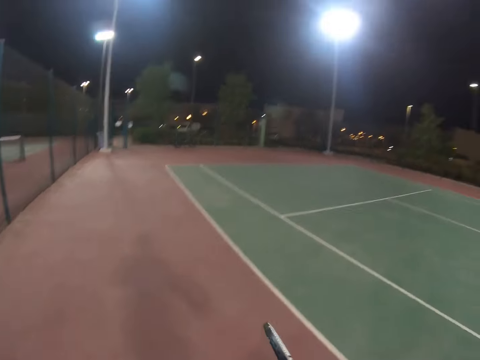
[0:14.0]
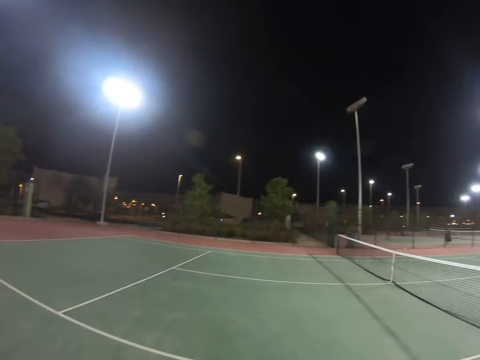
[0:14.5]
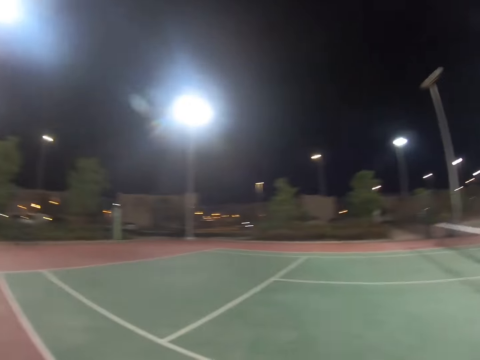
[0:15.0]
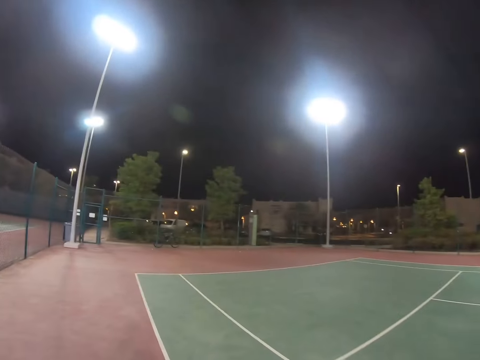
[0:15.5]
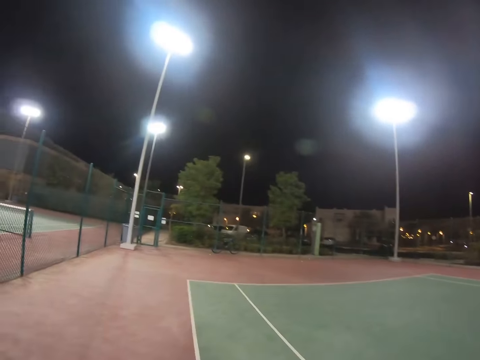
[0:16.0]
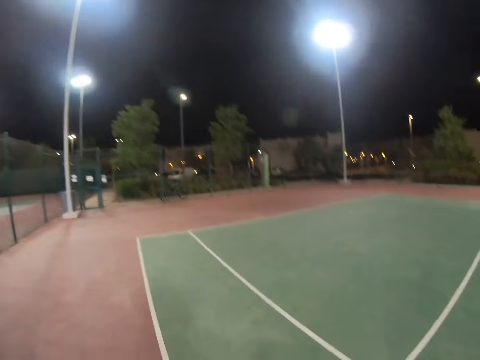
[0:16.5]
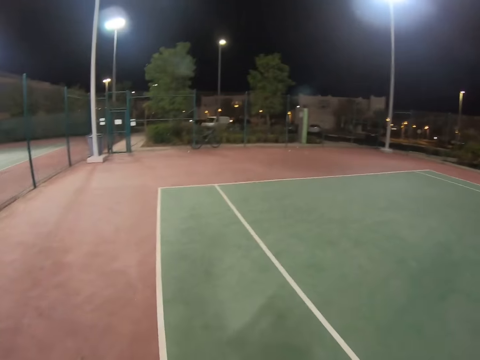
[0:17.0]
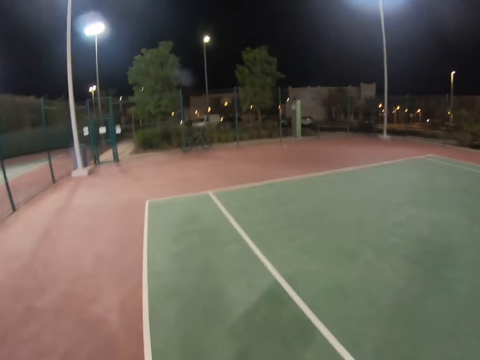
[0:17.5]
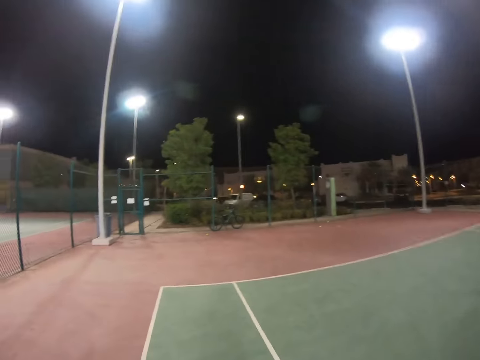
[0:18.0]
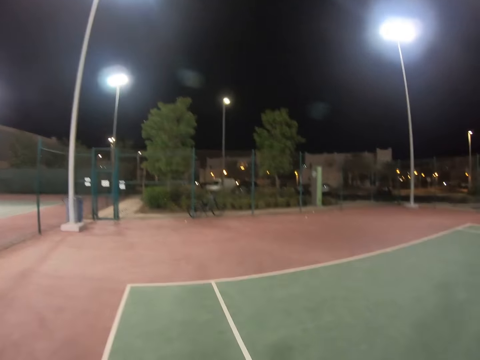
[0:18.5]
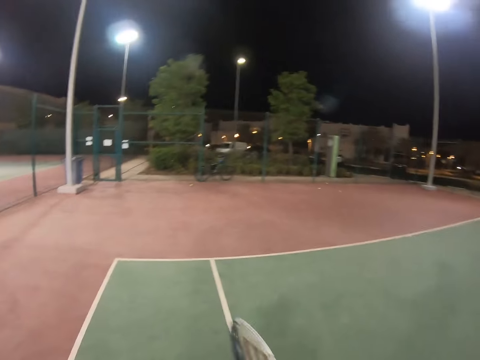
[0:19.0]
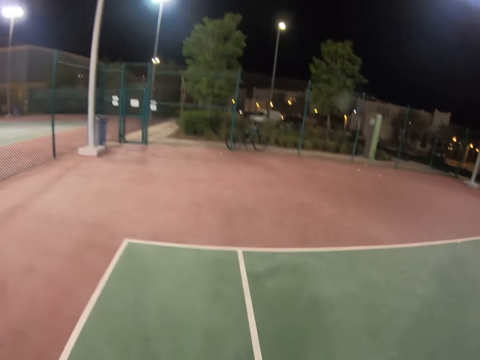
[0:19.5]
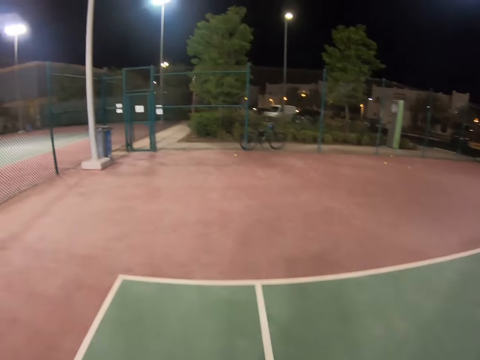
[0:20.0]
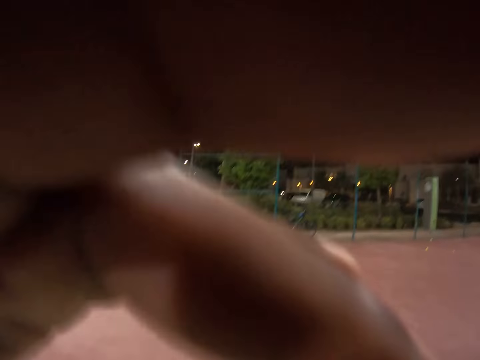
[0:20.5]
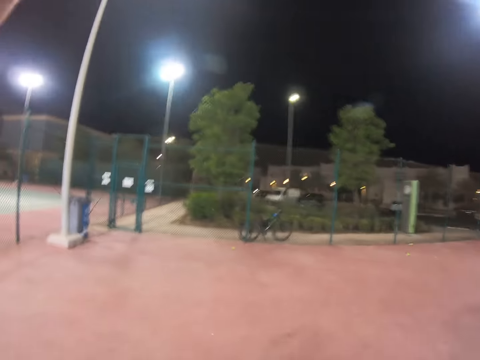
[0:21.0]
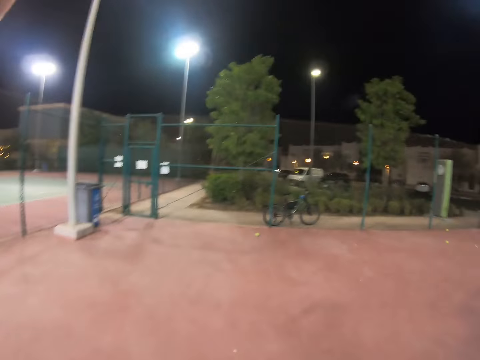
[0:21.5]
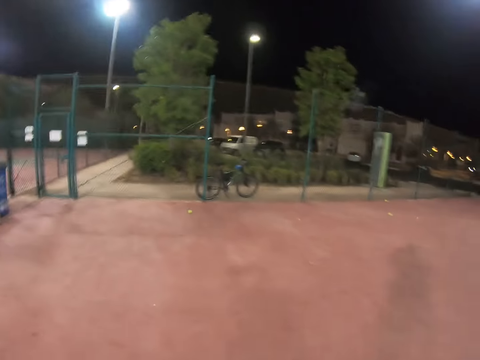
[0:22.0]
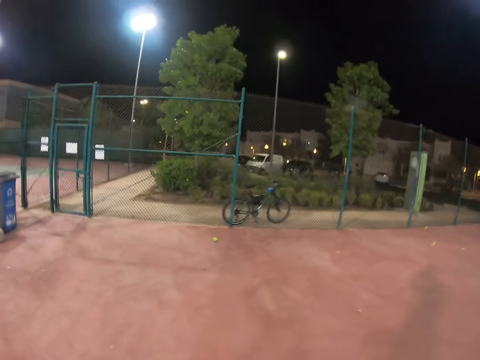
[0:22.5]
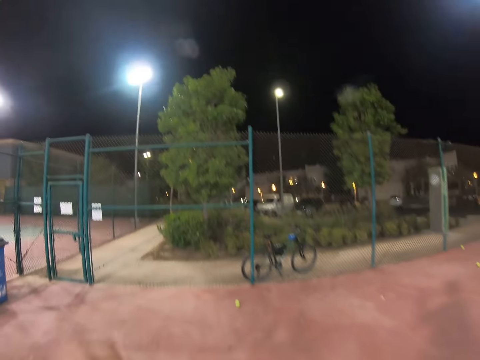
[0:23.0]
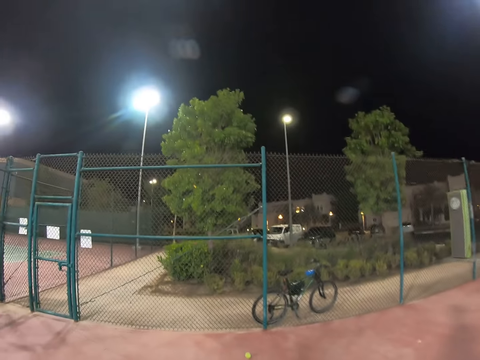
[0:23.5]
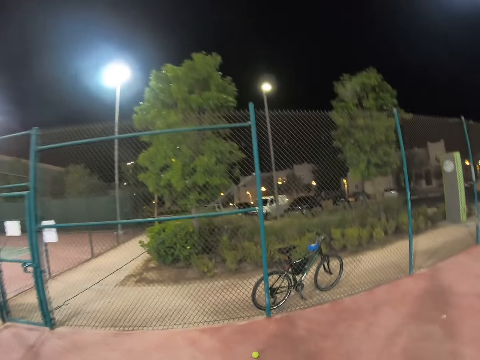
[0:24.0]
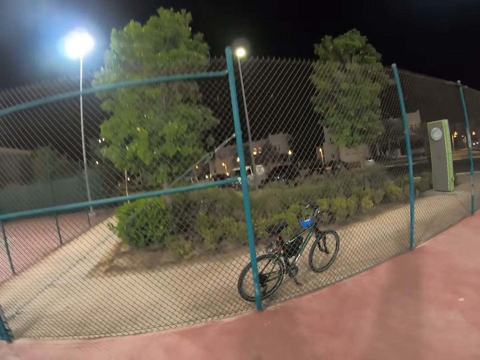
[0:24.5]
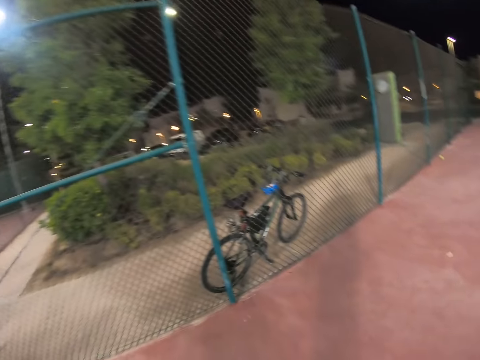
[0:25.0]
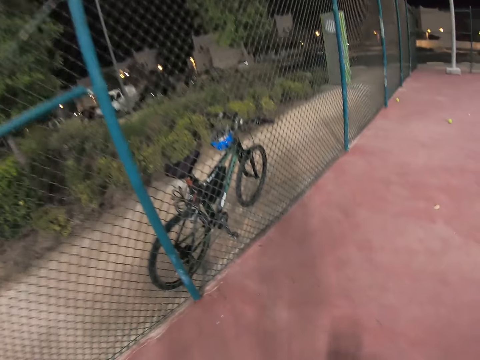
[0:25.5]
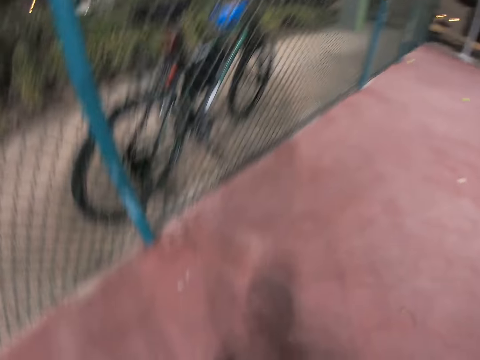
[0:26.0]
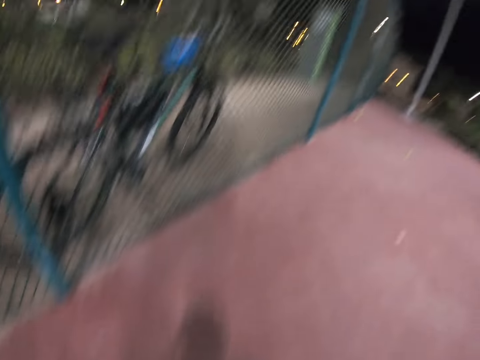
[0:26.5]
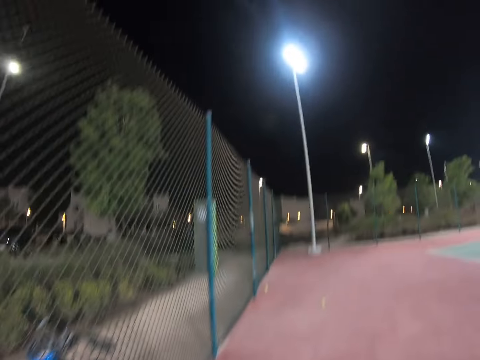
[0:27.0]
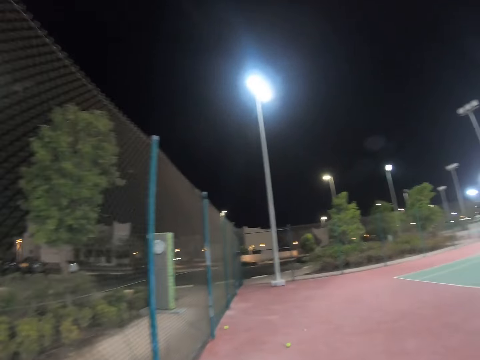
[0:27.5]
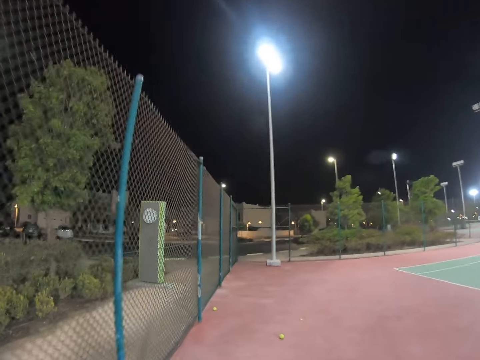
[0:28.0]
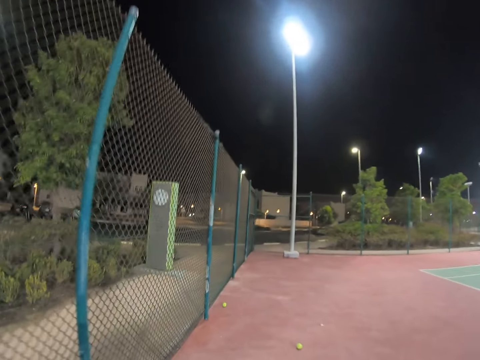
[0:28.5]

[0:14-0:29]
The camera wearer looks around a field. He walks around the field. He raises a tennis racket. He raises his hand.

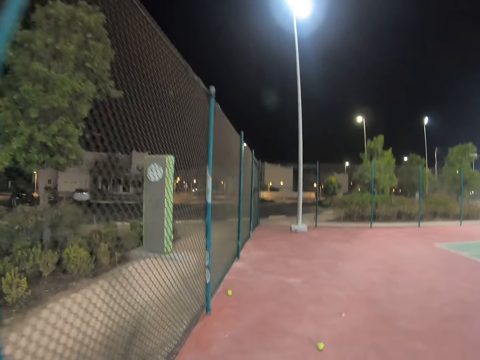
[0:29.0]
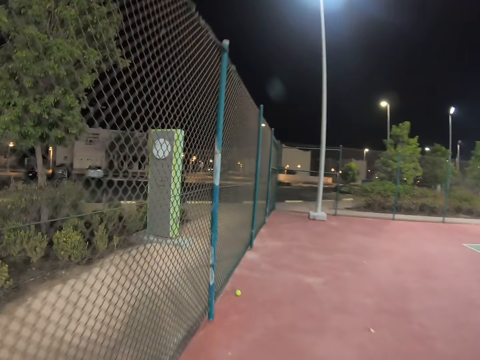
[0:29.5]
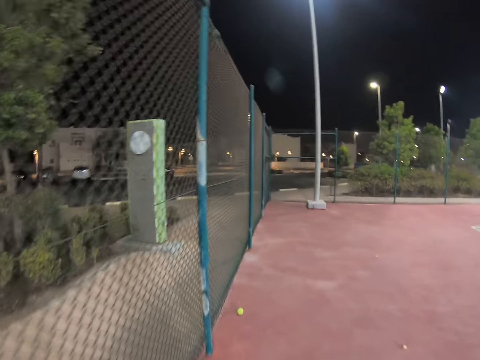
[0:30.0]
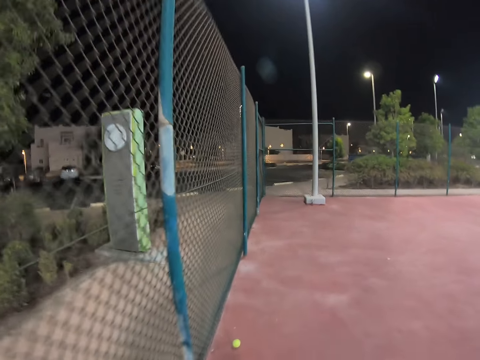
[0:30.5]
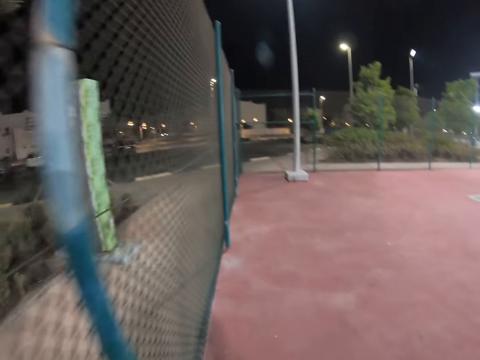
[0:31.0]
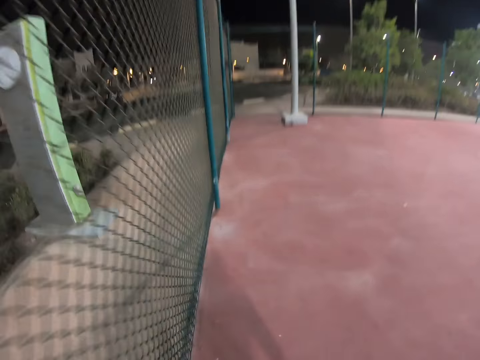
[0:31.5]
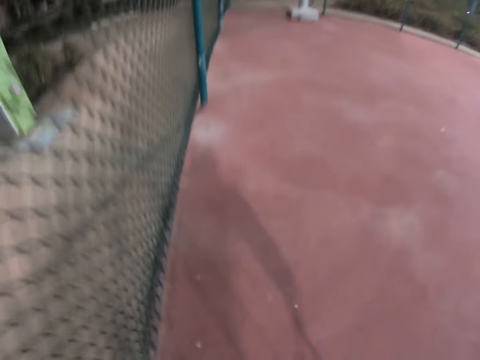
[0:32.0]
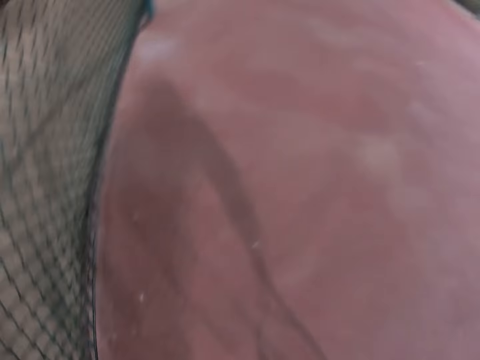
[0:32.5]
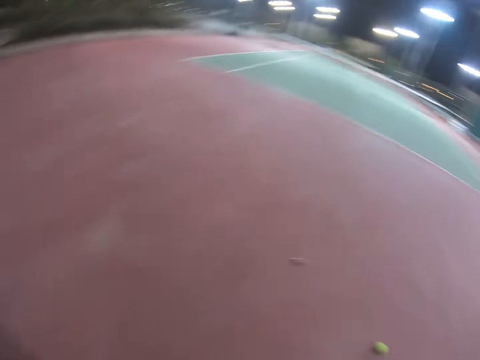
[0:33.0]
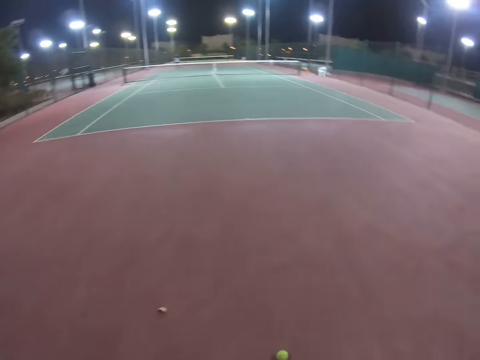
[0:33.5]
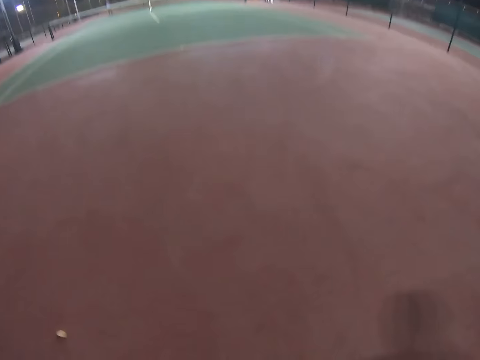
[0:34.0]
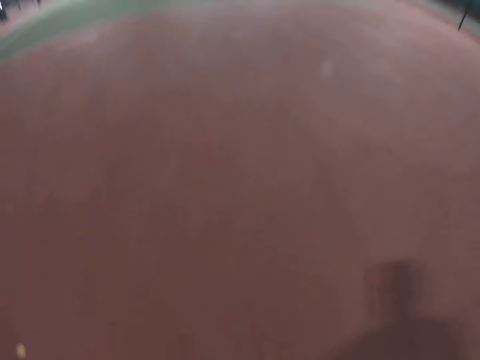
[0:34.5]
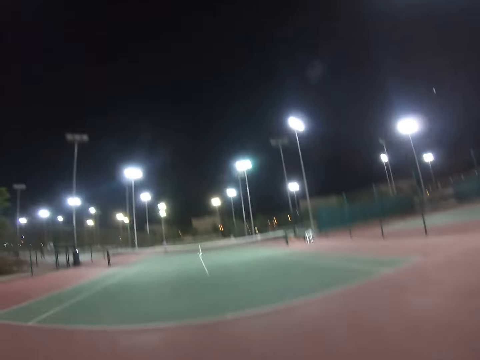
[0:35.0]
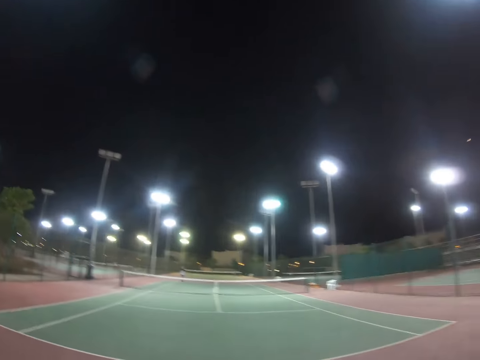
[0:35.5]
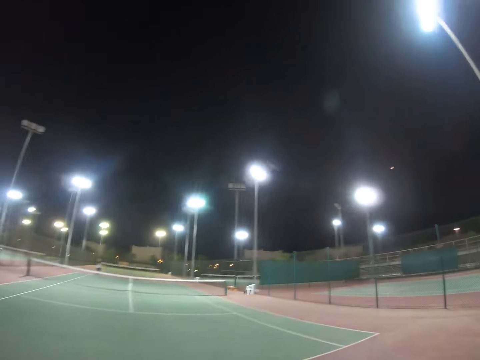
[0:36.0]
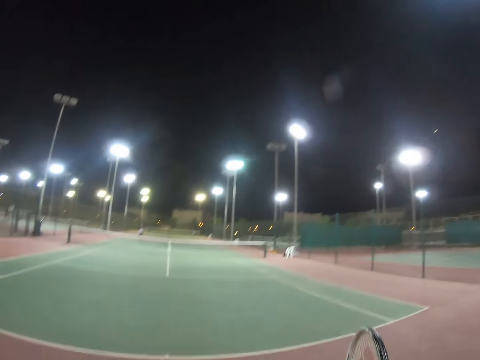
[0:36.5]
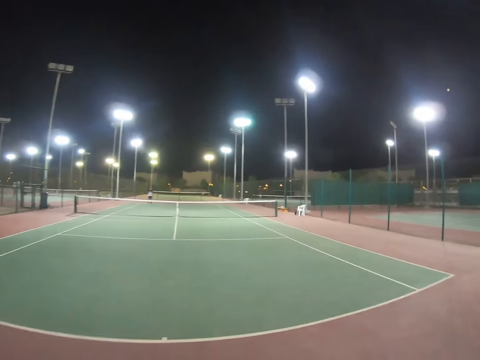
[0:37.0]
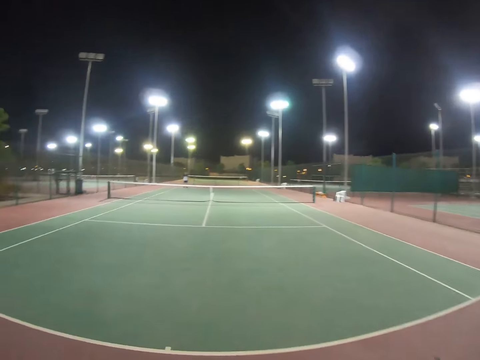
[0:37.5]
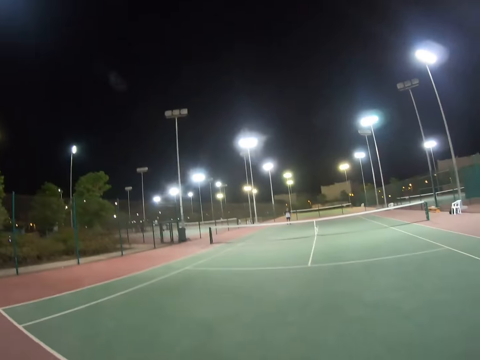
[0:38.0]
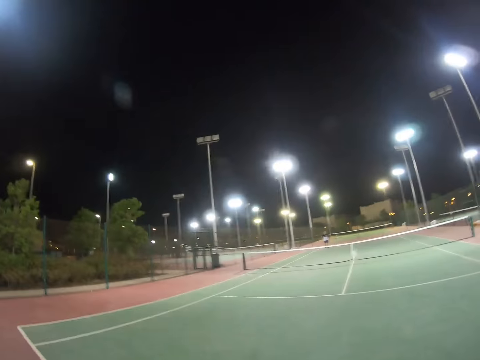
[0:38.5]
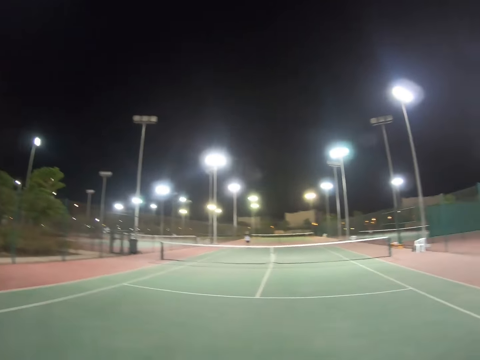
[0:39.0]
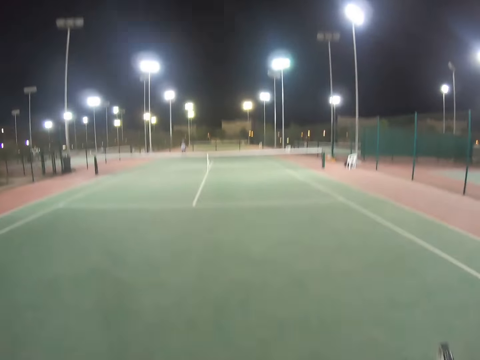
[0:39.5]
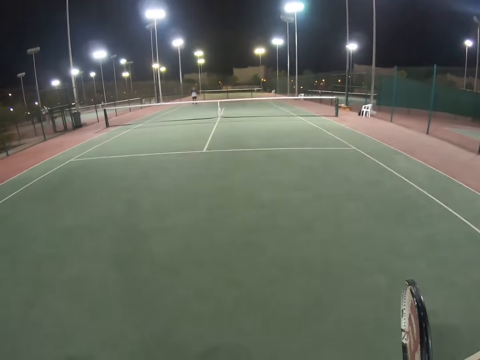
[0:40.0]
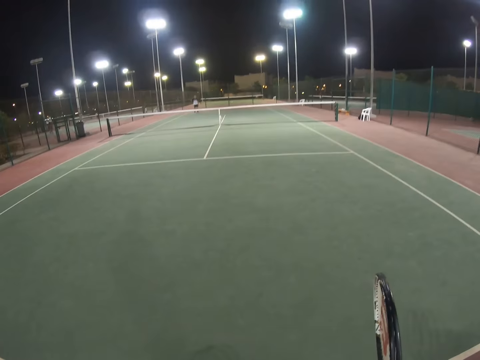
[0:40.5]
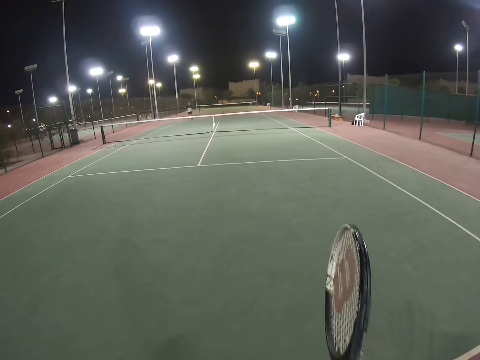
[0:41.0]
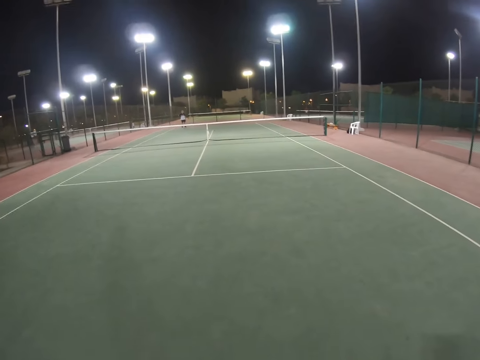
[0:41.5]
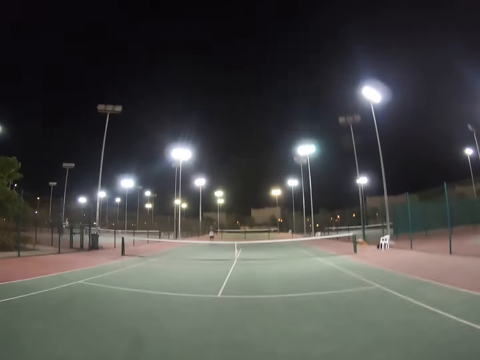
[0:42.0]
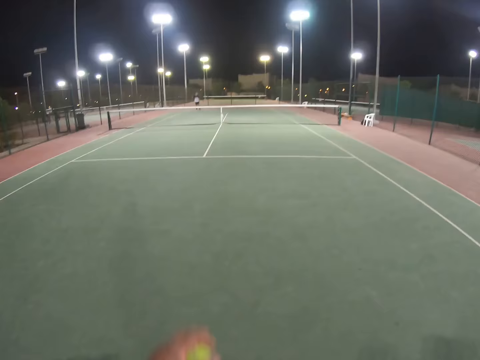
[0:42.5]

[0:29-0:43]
The camera wearer picks up a tennis ball from the floor. They walk around a field. They pick up a tennis ball from the floor. They walk around the field. They look around the field.
